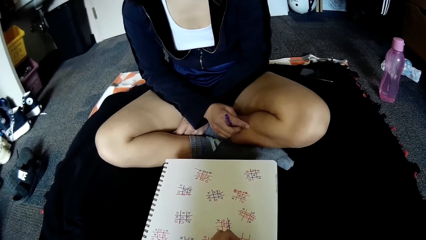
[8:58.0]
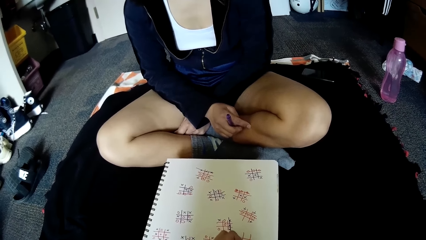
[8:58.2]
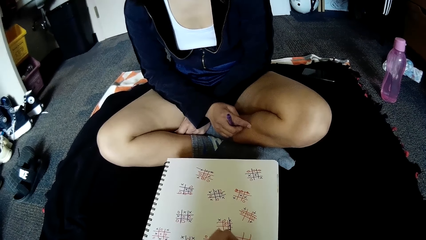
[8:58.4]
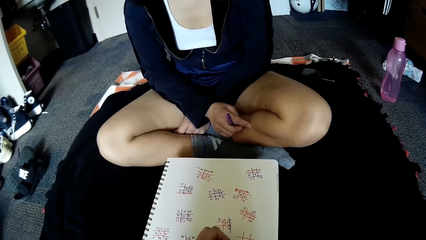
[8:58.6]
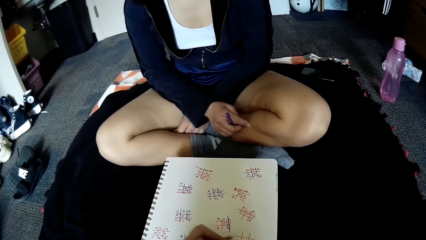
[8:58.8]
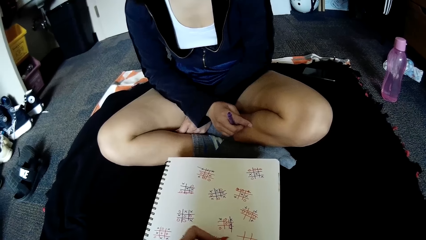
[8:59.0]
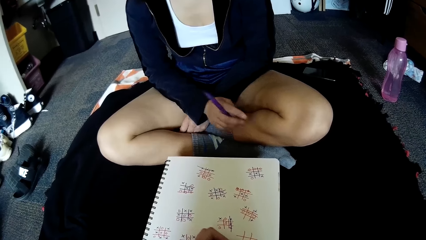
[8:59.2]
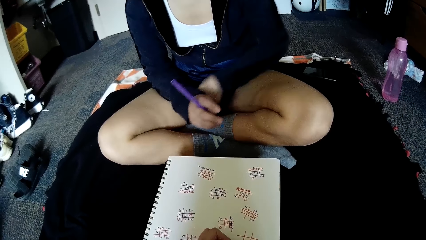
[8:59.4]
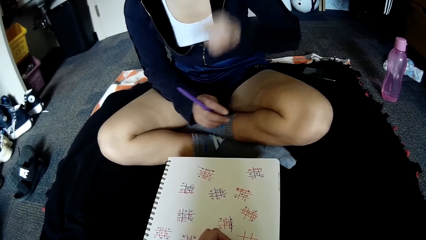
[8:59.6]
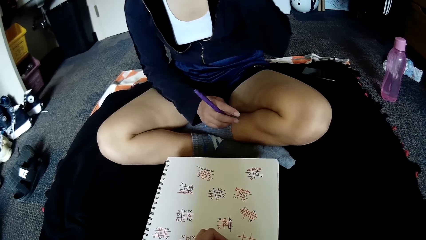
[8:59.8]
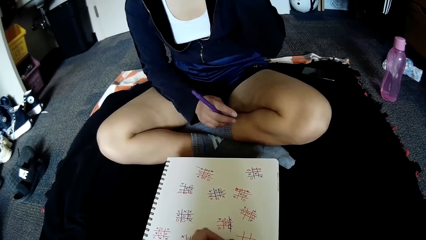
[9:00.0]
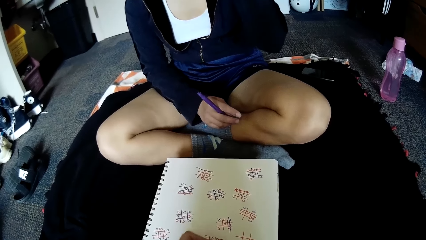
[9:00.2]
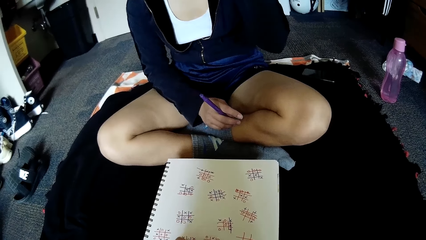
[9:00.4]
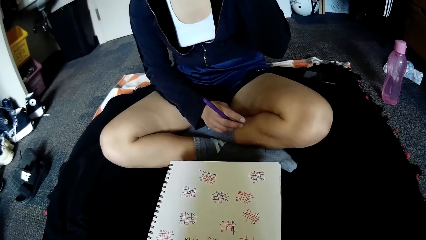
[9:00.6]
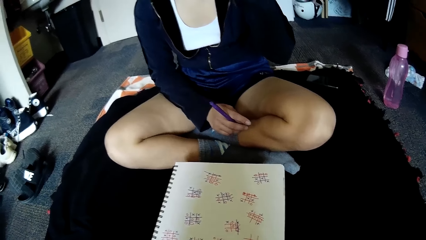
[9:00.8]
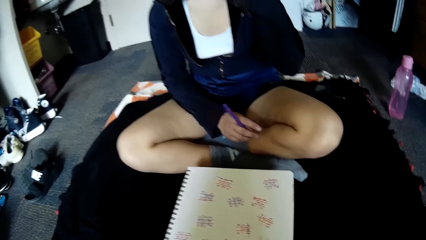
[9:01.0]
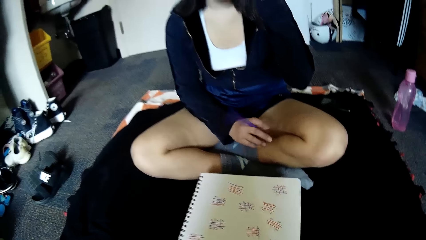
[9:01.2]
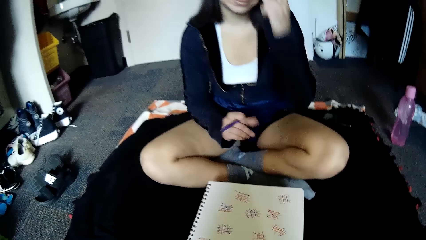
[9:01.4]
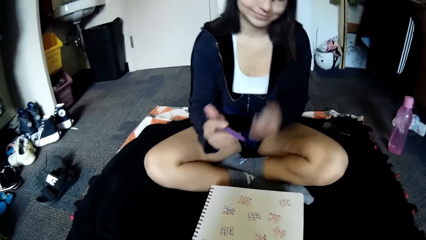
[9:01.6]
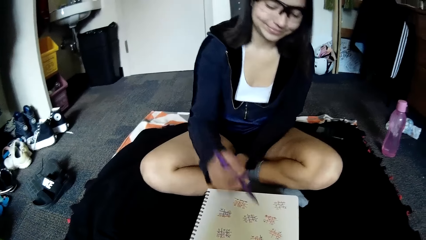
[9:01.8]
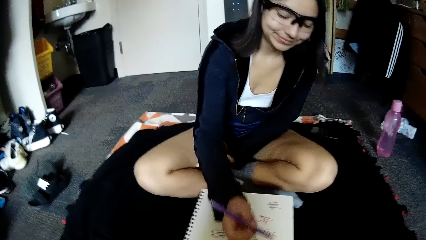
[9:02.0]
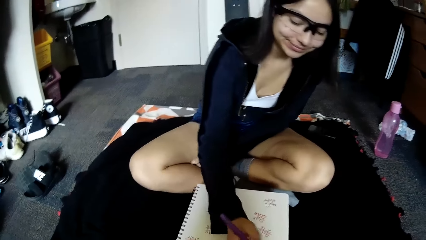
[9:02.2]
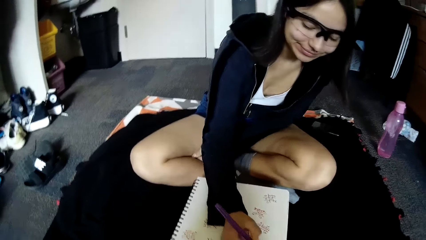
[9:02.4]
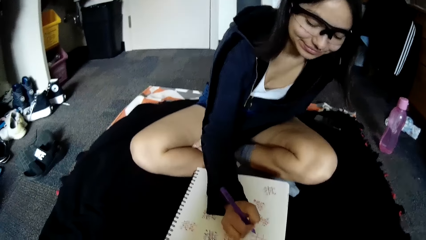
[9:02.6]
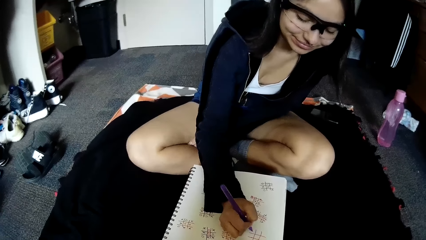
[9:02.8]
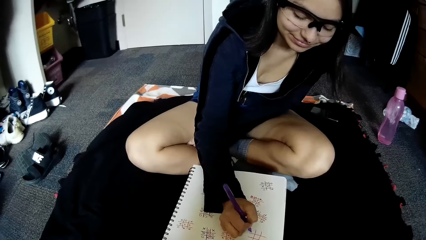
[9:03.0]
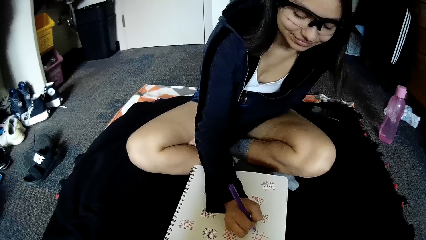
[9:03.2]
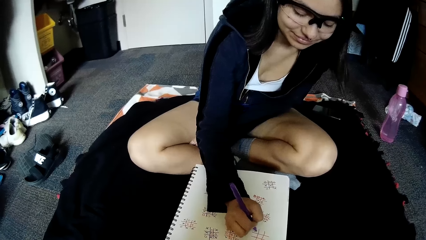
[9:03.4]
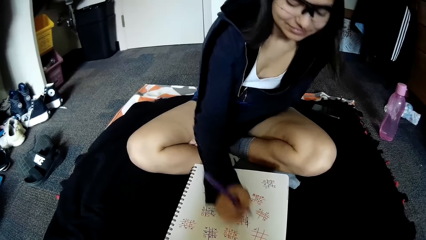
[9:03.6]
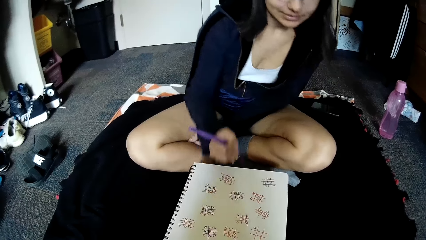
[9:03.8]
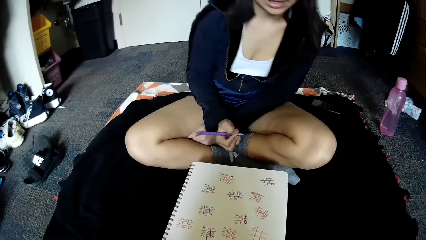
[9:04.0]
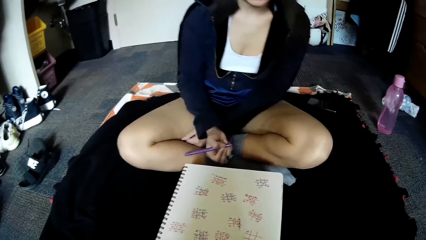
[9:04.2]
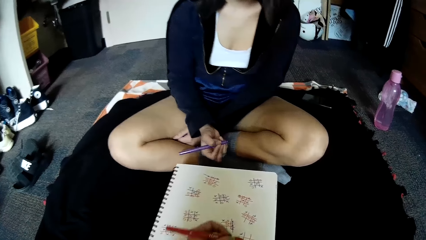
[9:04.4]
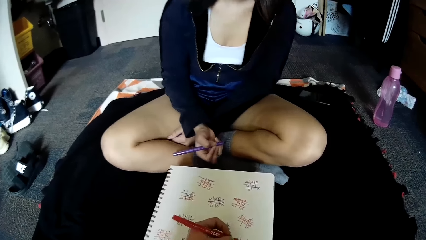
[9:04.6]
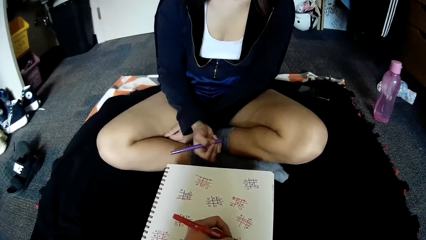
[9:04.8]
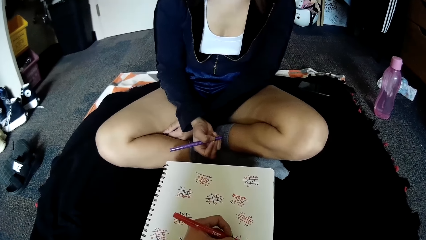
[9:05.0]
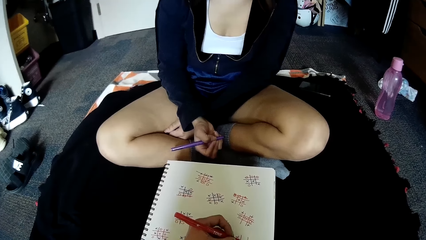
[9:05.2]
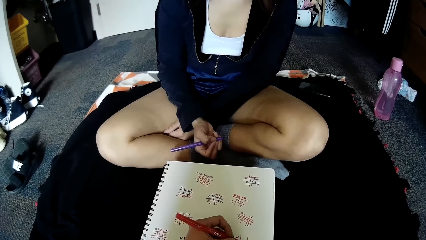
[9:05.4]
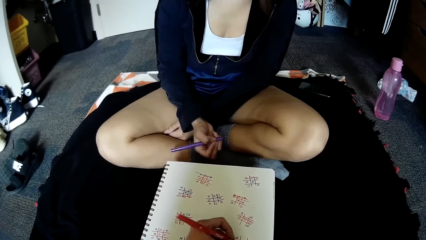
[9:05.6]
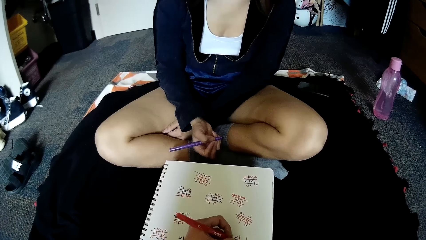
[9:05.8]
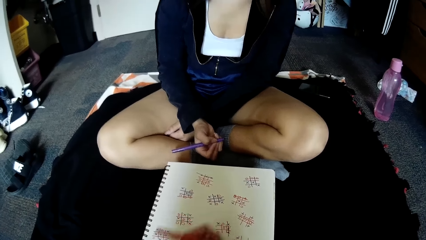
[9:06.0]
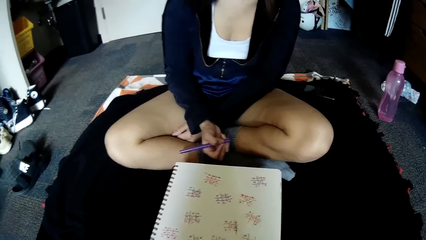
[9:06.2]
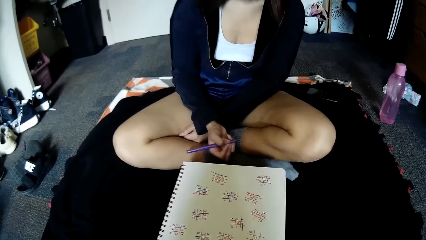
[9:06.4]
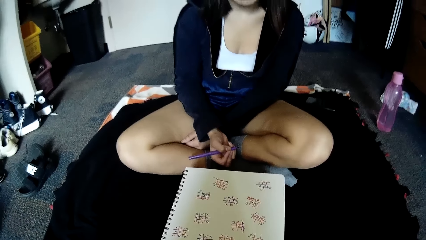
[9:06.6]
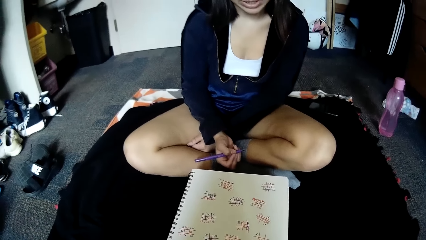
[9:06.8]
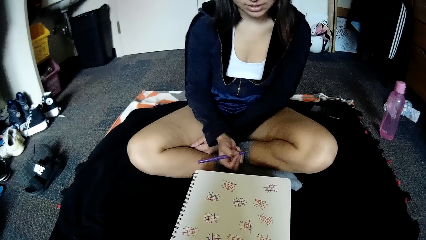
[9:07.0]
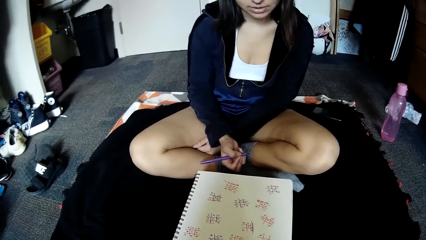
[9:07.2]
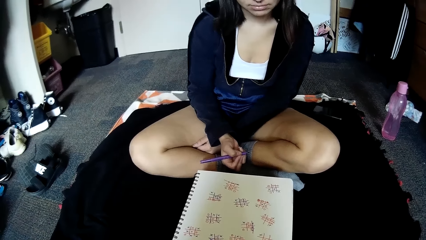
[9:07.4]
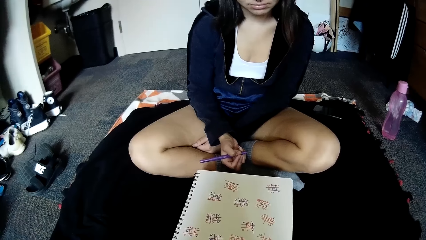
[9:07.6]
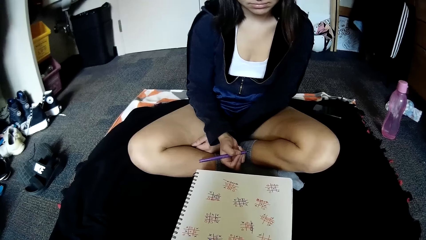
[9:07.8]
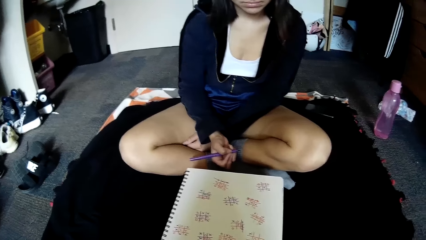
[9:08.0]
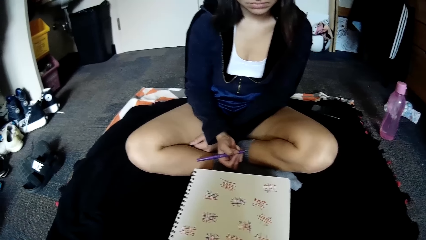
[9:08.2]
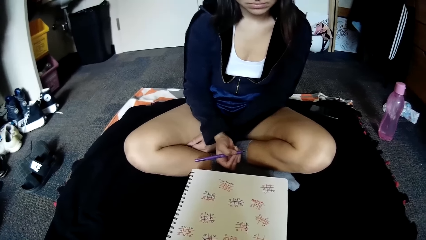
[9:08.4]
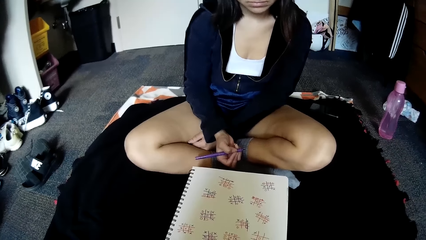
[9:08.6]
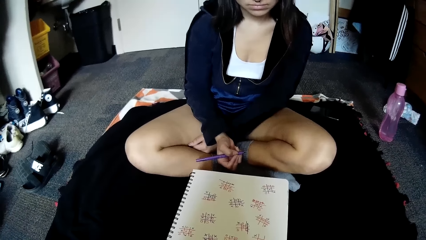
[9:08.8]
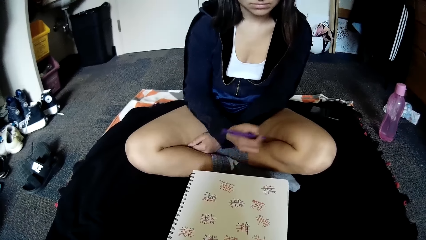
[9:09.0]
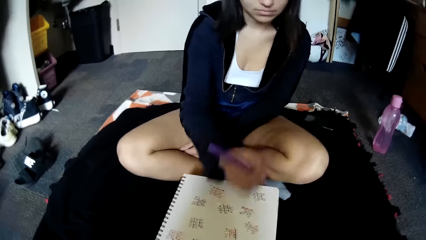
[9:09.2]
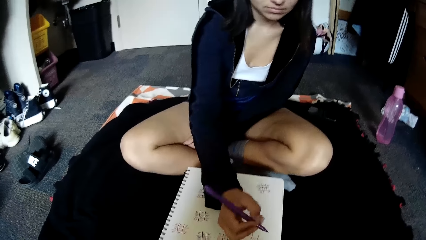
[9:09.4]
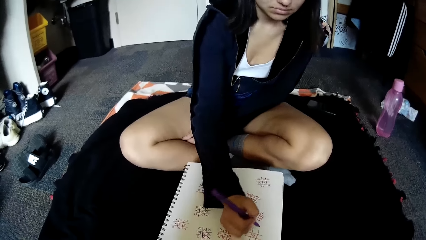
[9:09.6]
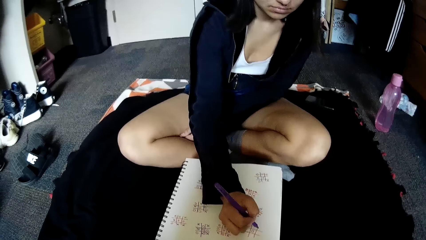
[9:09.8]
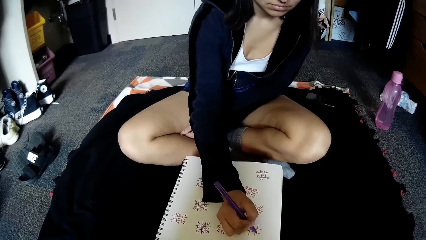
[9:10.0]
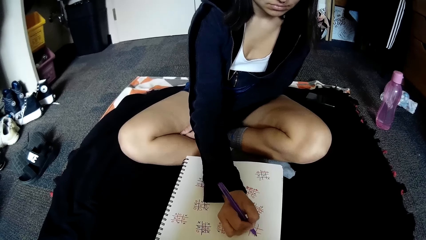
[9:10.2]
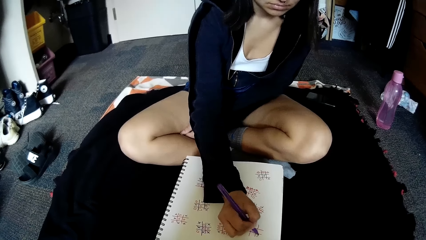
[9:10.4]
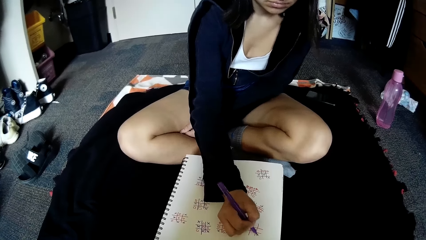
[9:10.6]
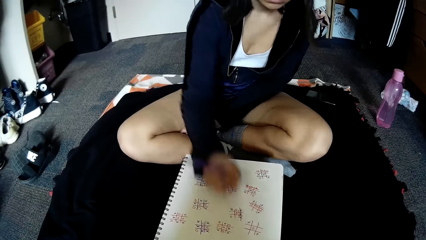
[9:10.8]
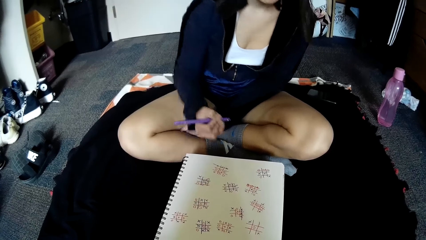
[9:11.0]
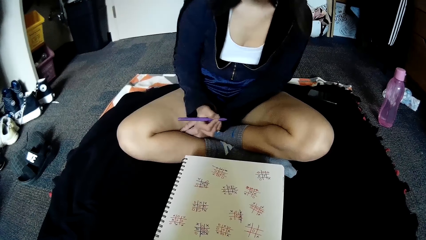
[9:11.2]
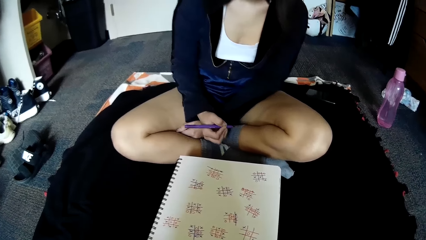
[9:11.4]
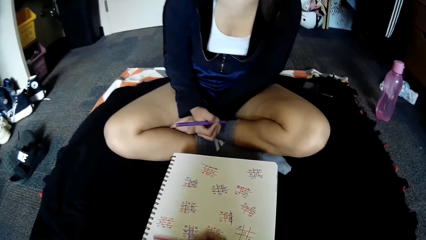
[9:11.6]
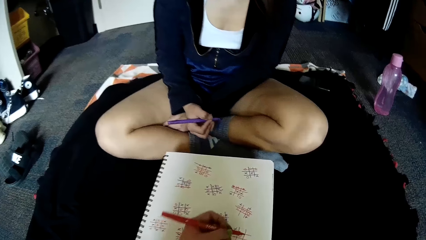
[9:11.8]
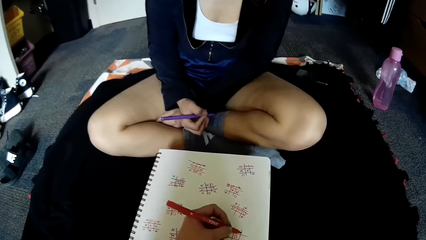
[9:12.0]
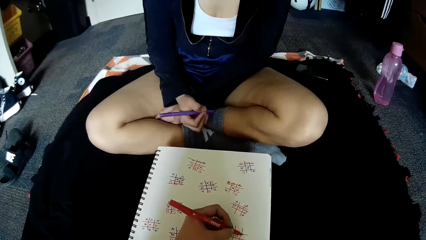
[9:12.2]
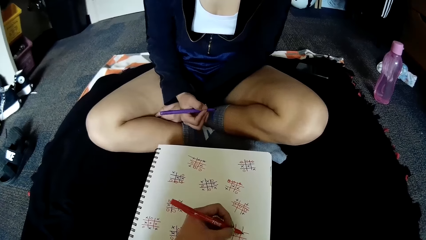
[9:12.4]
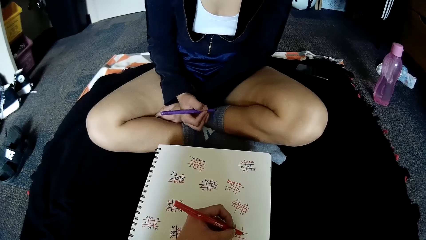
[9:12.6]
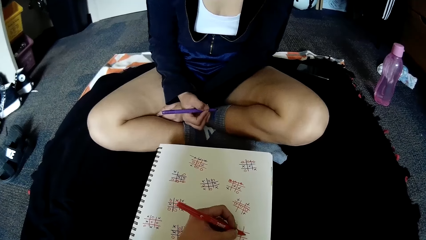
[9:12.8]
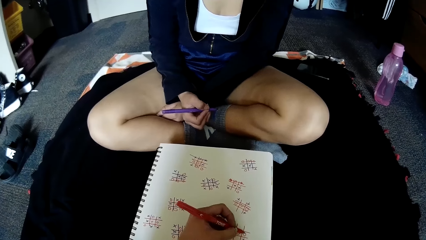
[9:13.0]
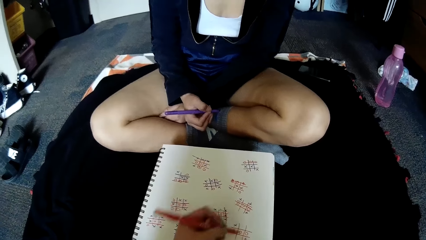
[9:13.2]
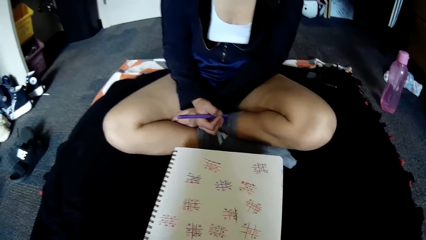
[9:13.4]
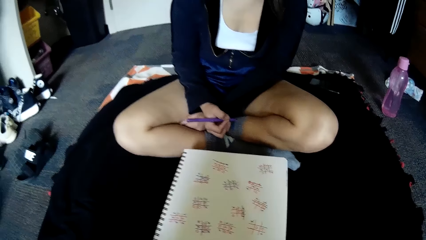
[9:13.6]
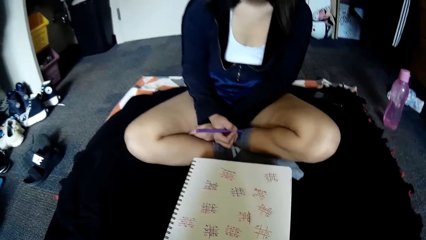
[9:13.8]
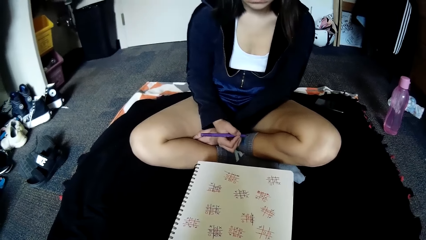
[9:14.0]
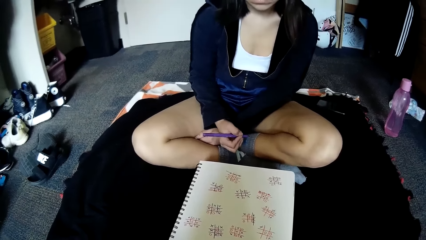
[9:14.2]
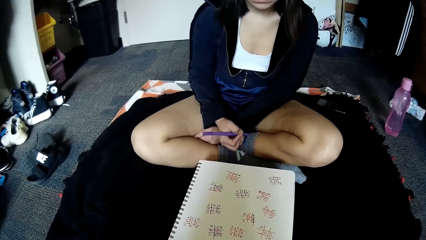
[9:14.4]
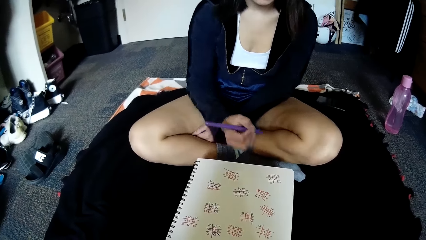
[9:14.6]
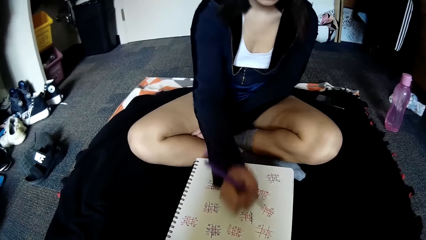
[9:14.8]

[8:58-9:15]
The woman touches the pair of camera glasses with her left hand. The woman writes in the grid of squares on the paper with the purple pen in her right hand. The camera wearer writes in the grid of squares on the paper with the red pen in her left hand. The woman writes in the grid of squares on the paper with the purple pen in her right hand. The camera wearer writes in the grid of squares on the paper with the red pen in her left hand.
